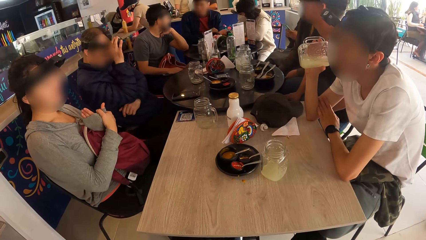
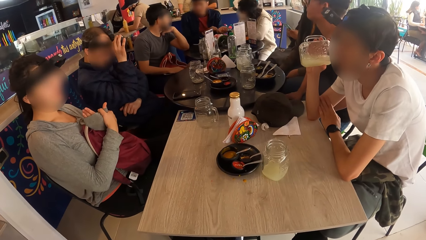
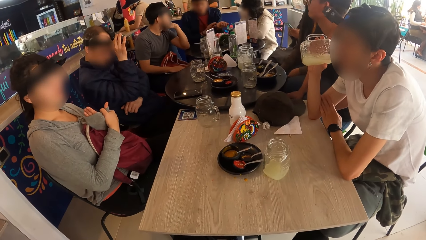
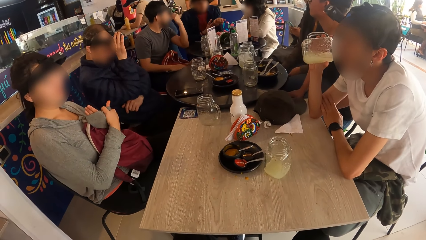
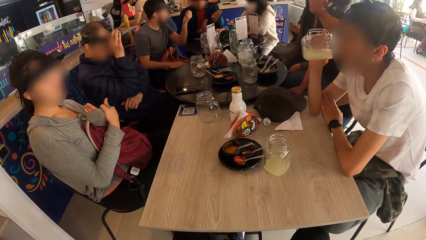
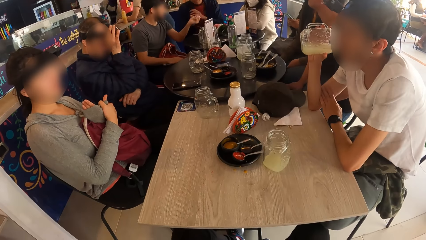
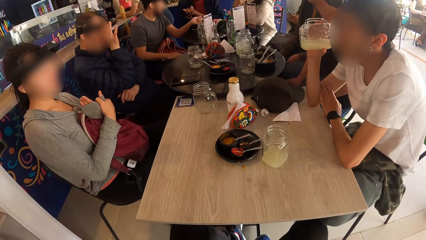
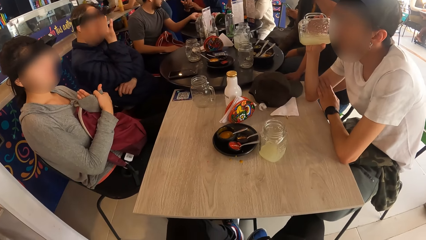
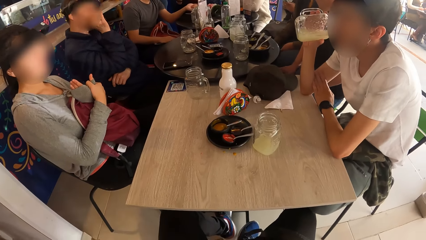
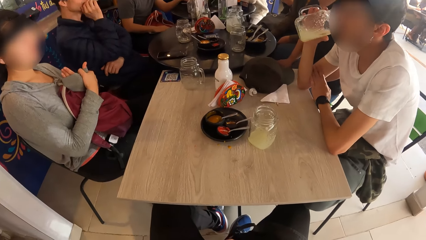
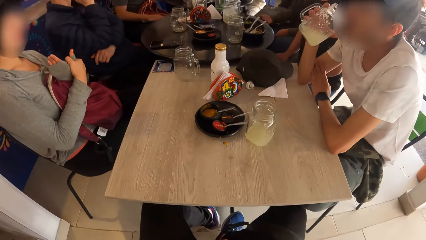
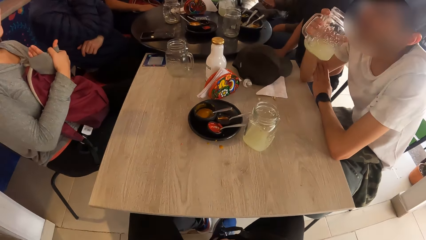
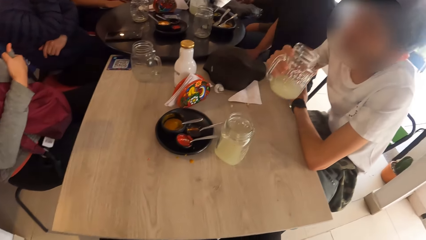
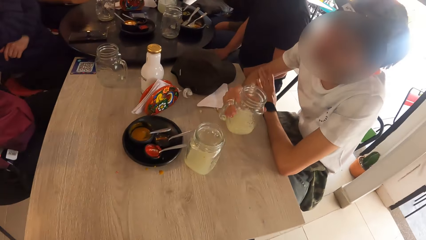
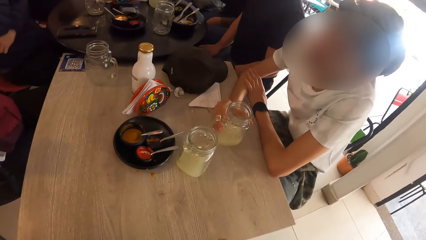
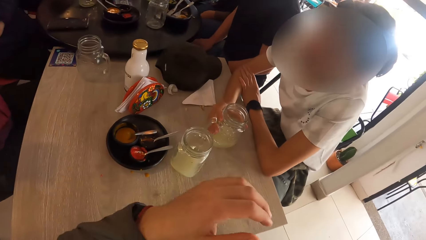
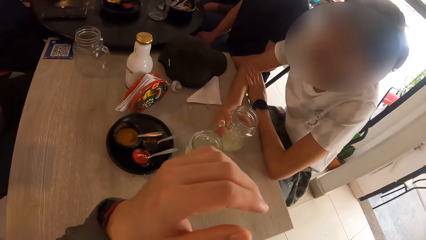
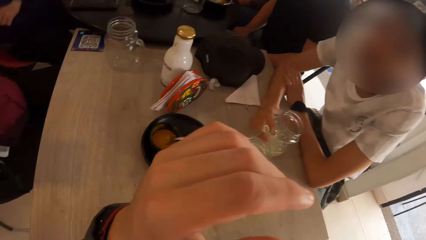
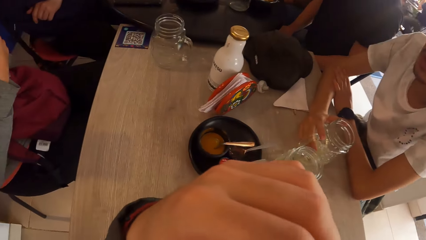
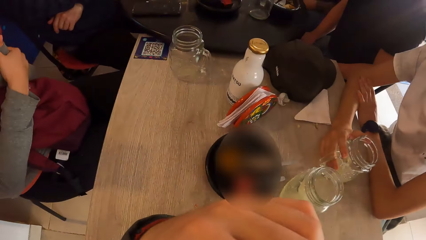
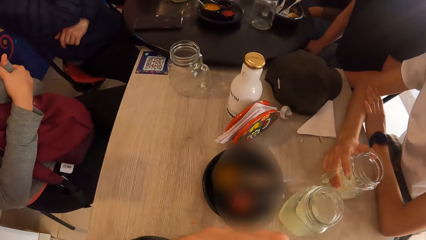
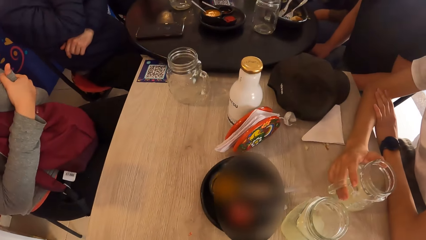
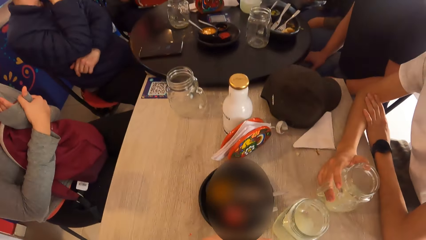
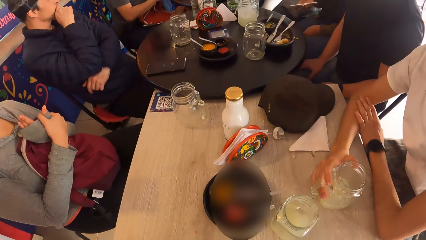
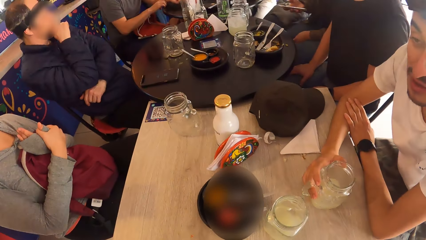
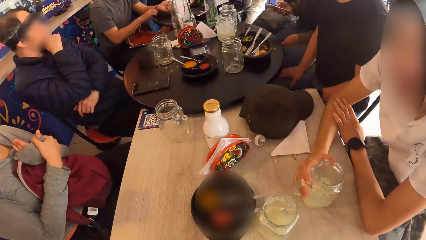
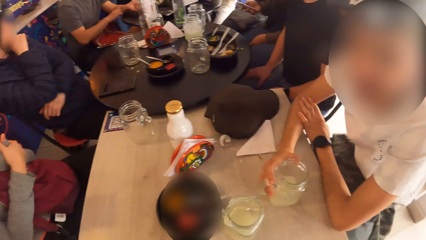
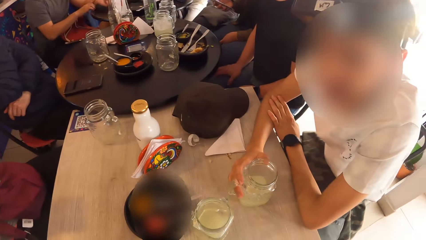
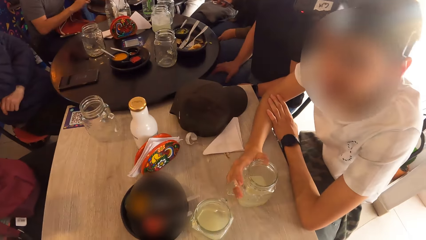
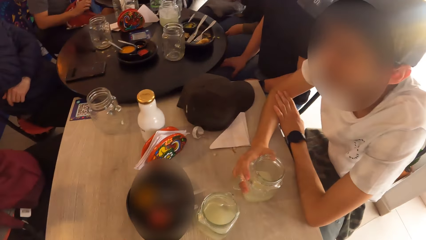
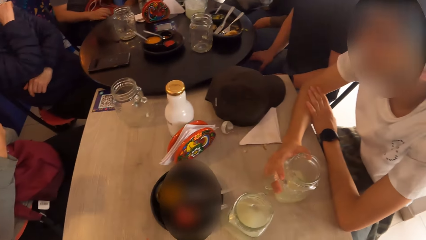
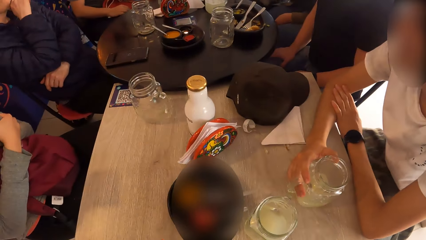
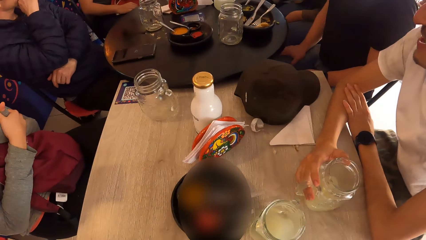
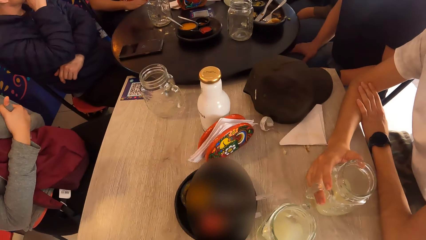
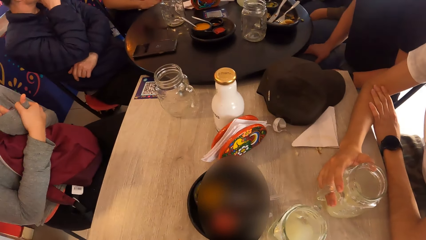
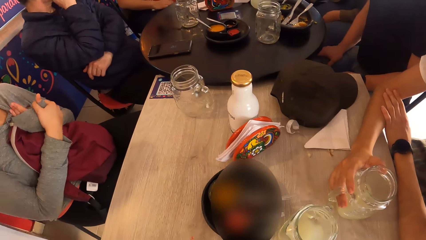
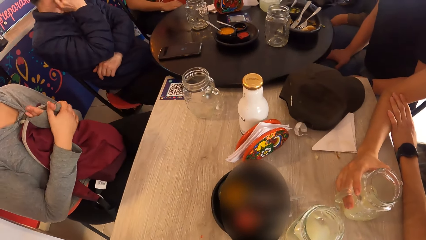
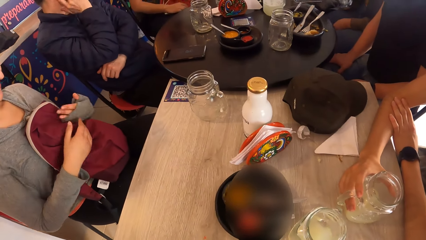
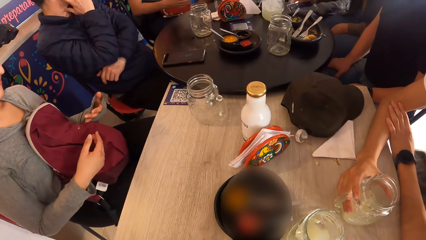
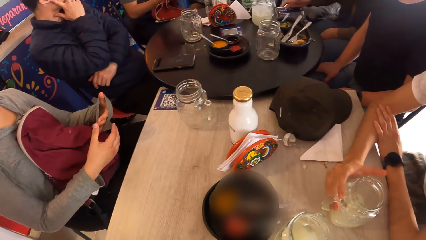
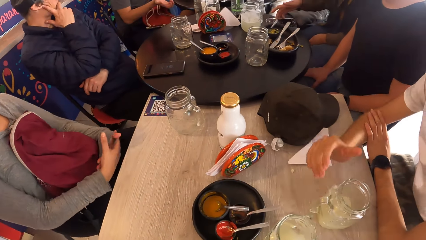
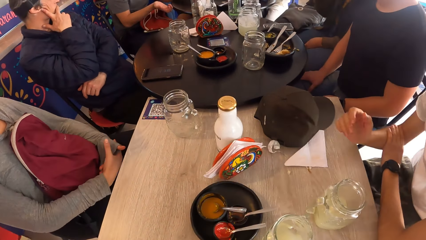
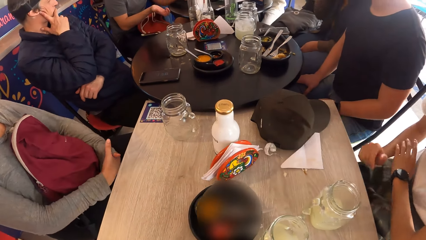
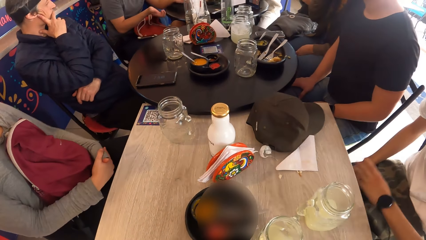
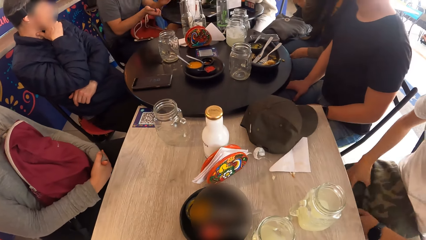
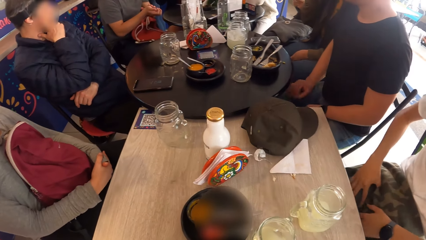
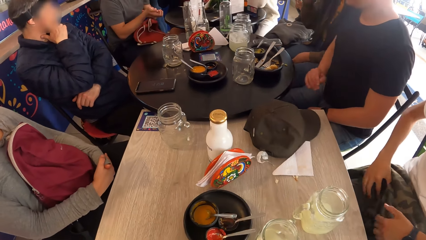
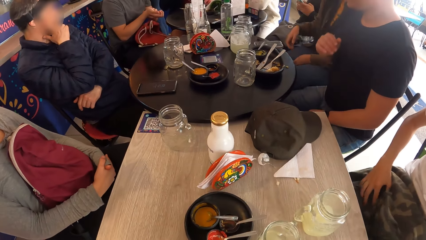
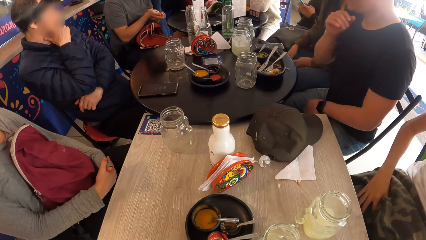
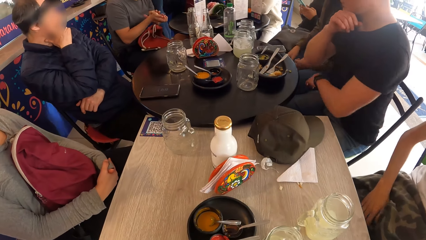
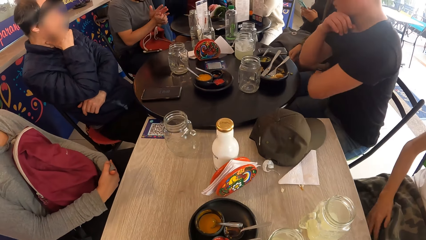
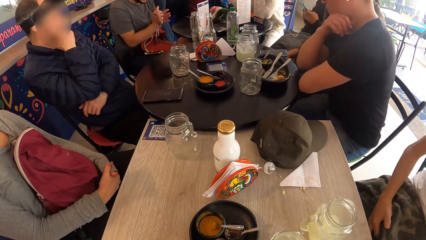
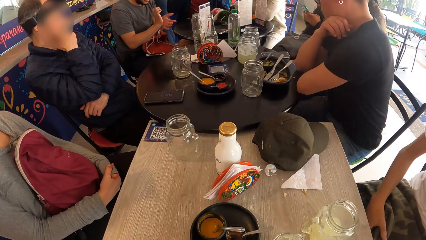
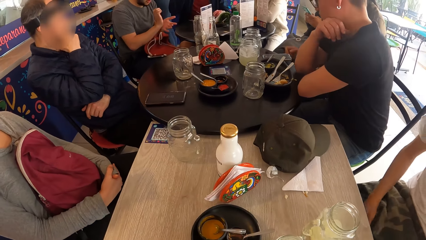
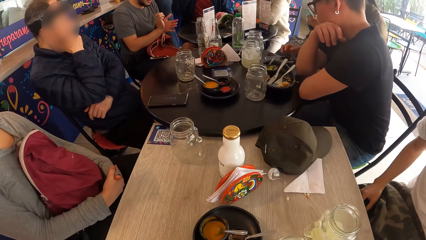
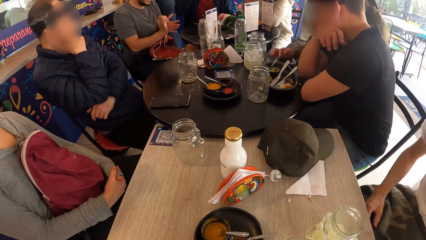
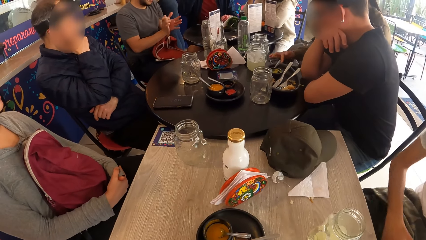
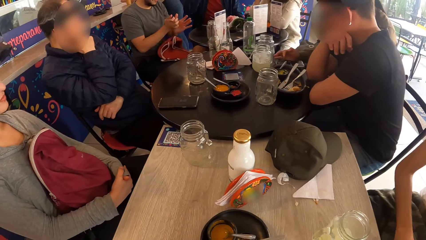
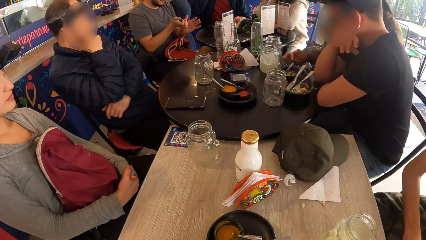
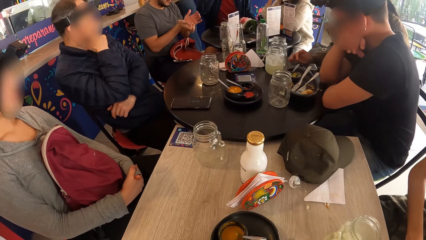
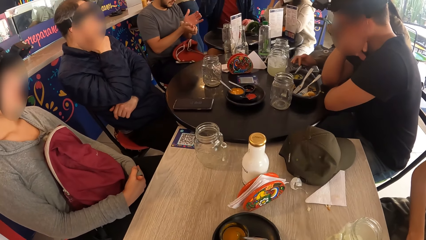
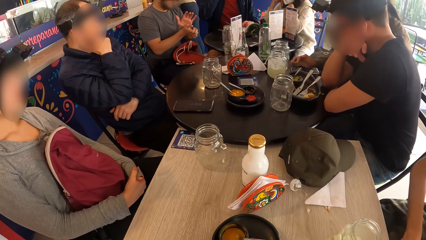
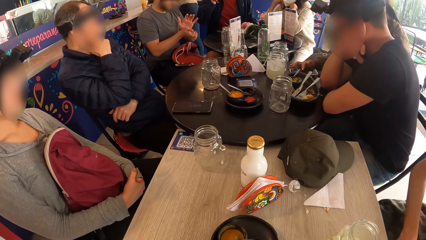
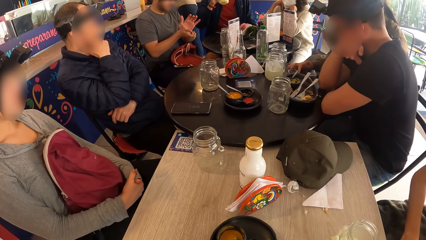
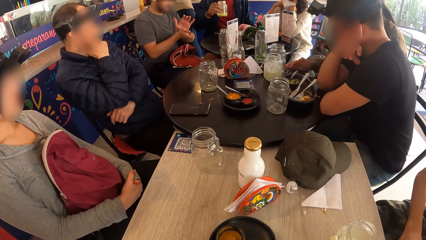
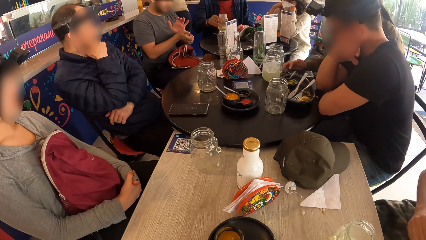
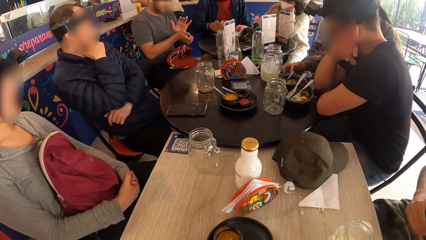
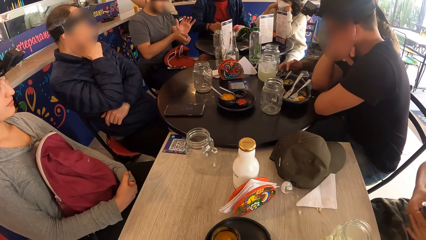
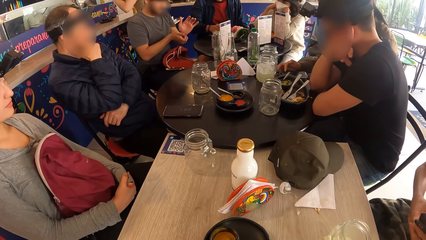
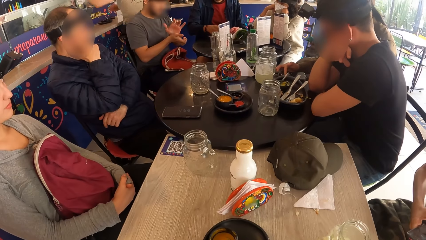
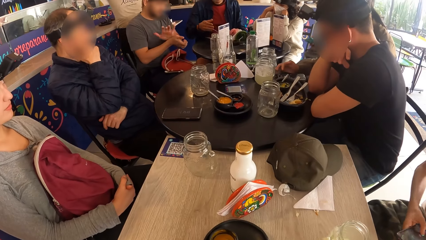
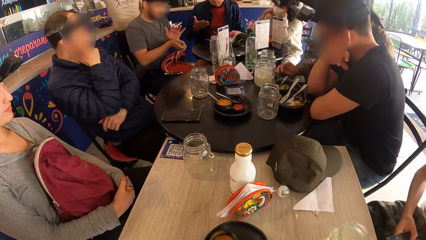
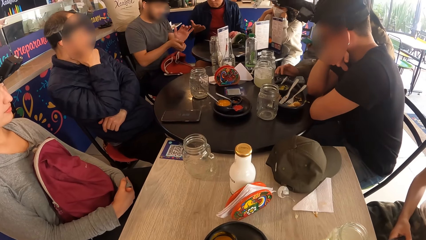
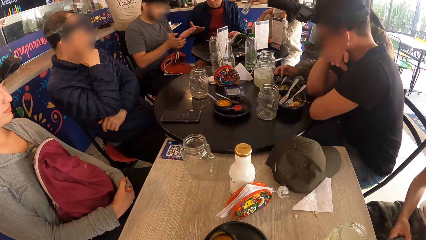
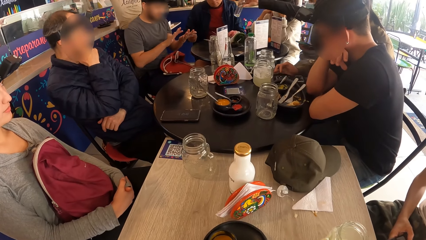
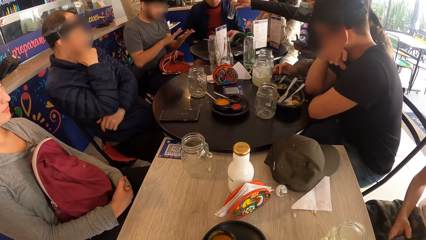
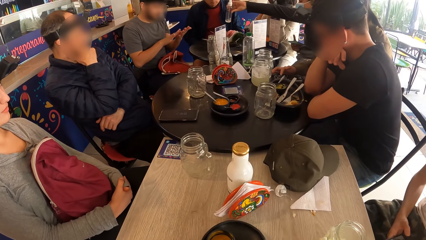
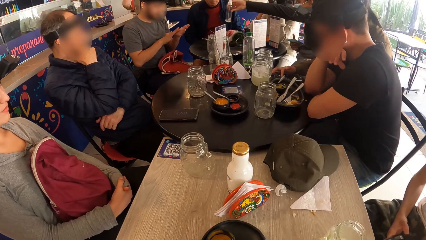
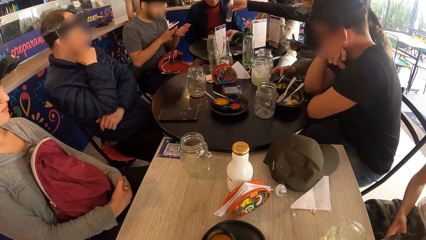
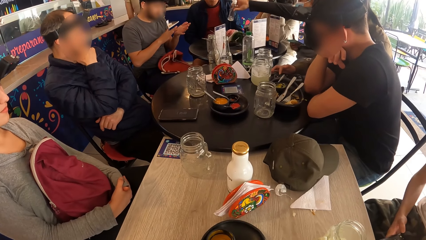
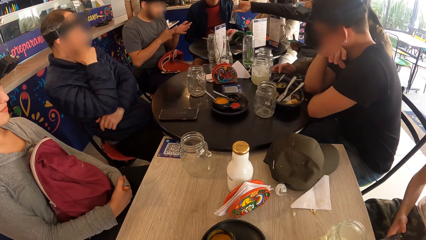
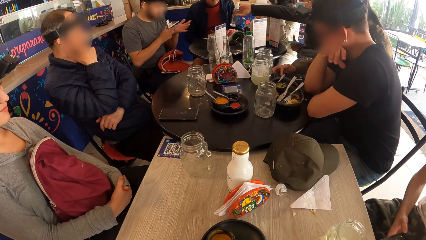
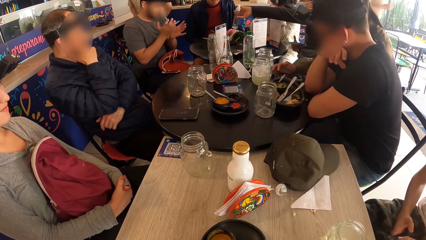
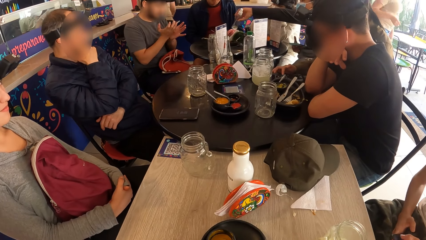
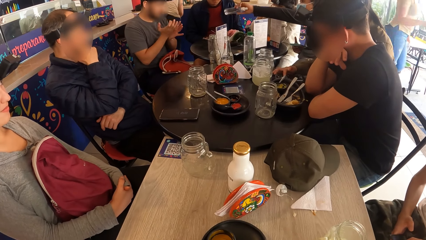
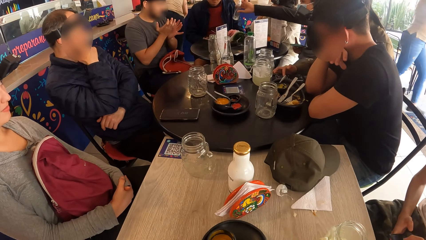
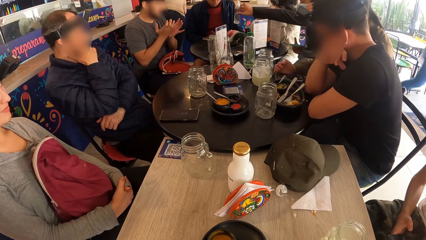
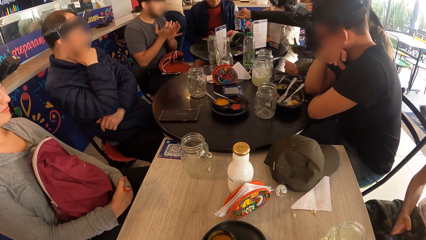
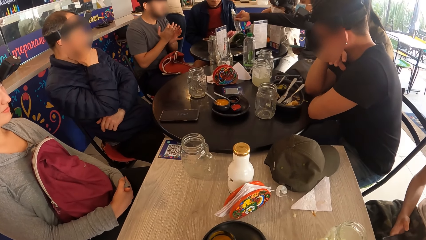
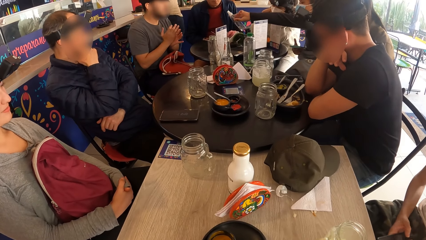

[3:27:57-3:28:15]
The man drops the cup of juice on the table with his right hand. Another man drops a cup of juice on the table with his right hand. A third man passes a hand sanitizer to a fourth man with his right hand.
